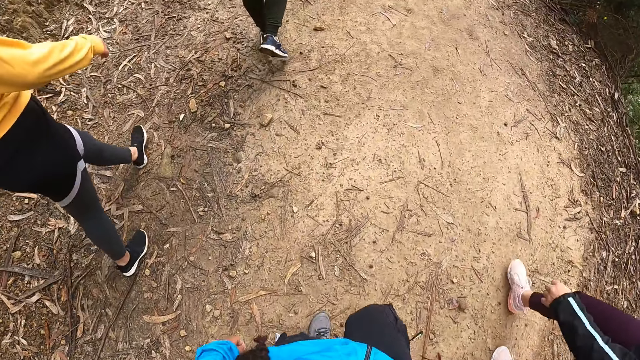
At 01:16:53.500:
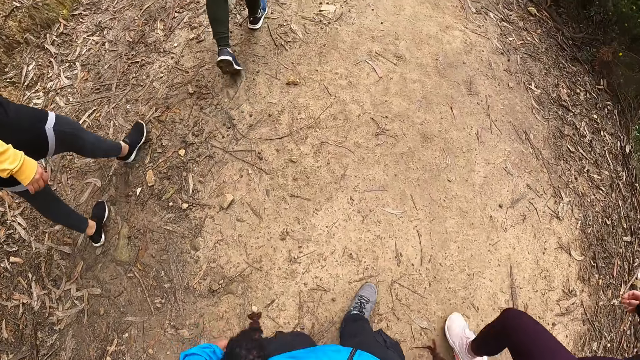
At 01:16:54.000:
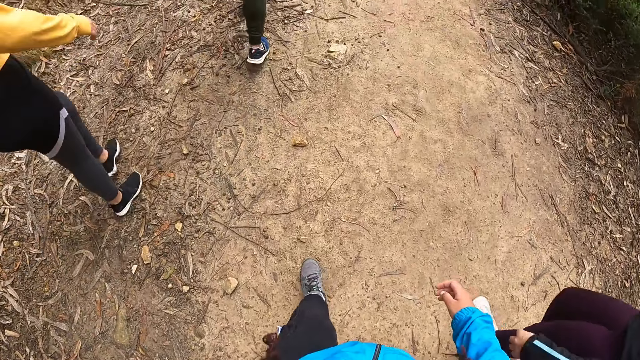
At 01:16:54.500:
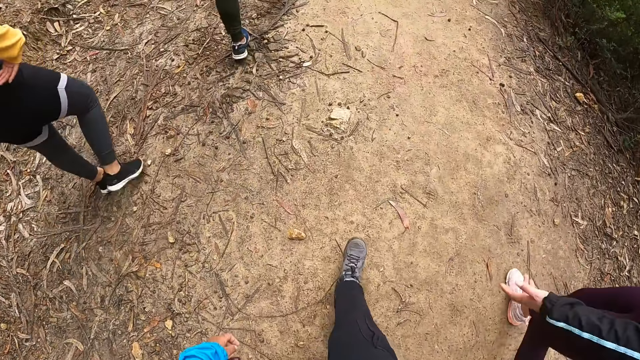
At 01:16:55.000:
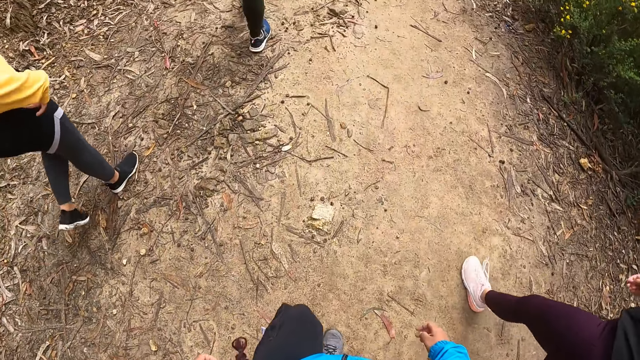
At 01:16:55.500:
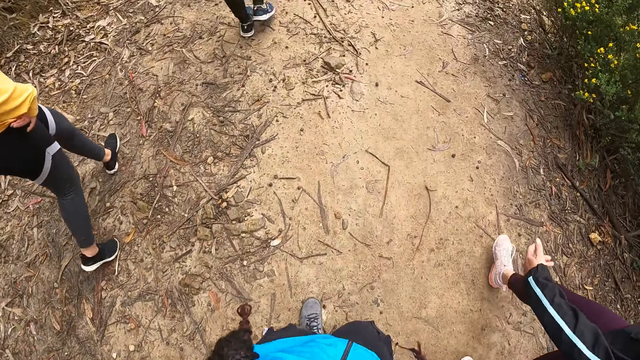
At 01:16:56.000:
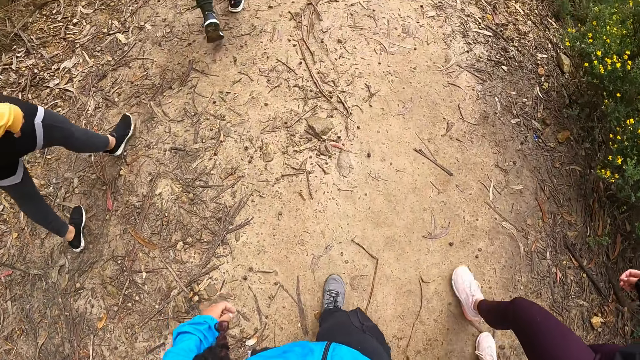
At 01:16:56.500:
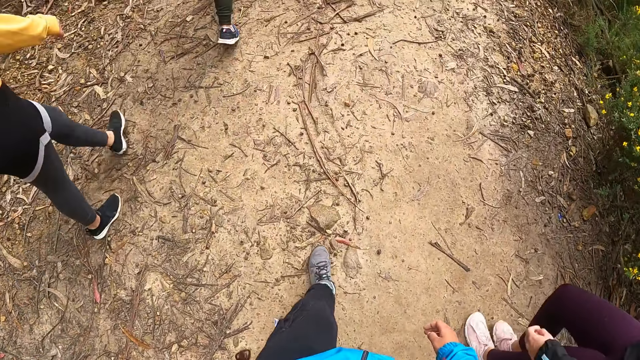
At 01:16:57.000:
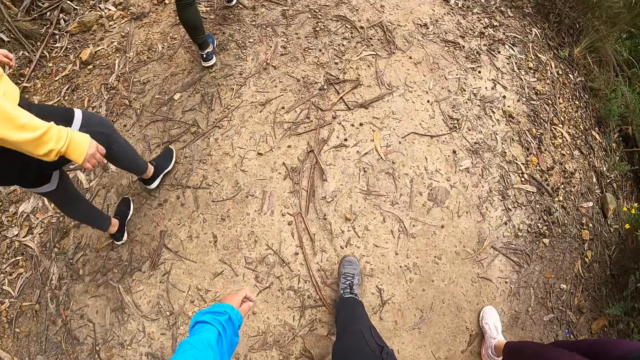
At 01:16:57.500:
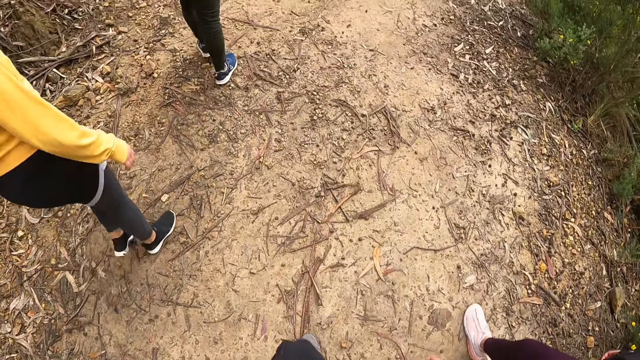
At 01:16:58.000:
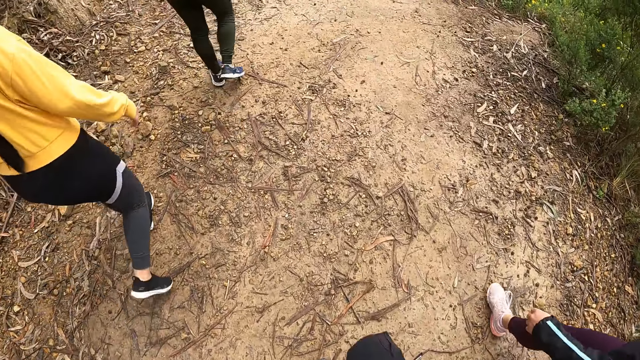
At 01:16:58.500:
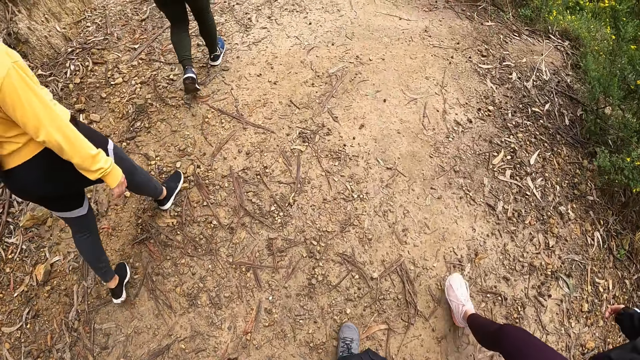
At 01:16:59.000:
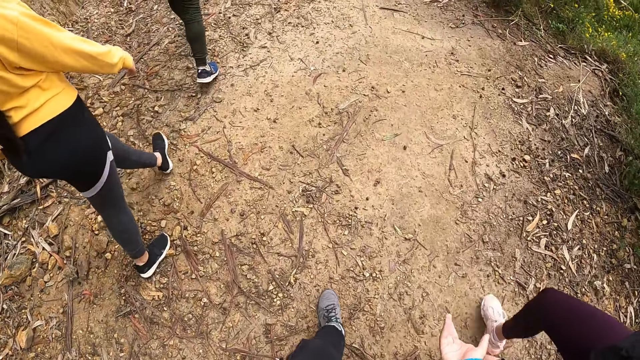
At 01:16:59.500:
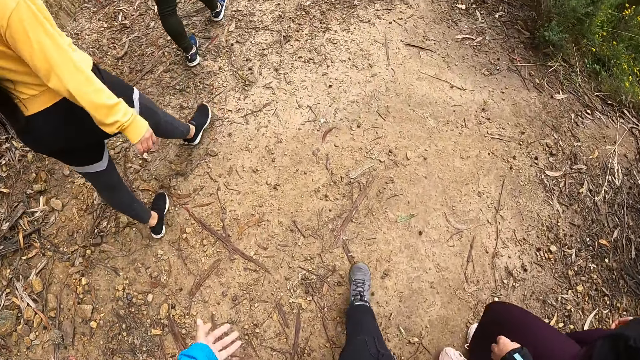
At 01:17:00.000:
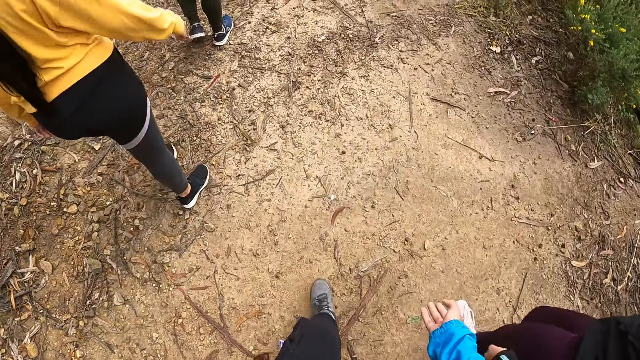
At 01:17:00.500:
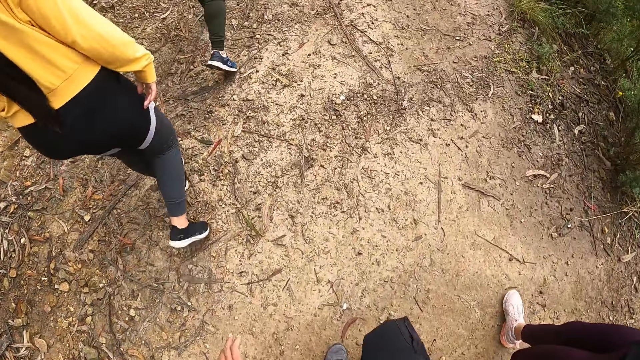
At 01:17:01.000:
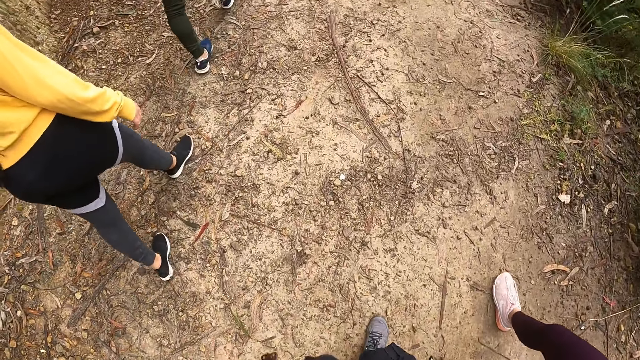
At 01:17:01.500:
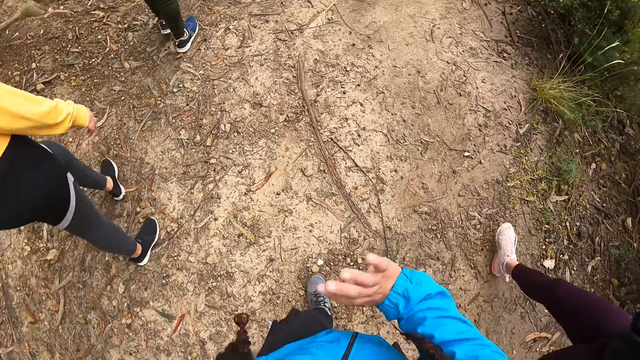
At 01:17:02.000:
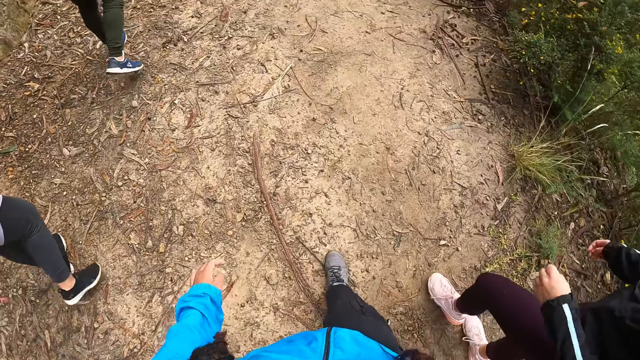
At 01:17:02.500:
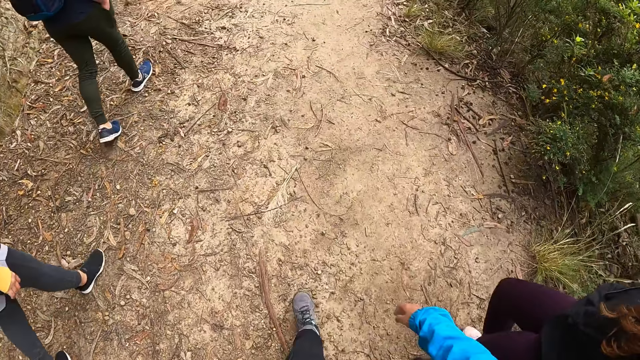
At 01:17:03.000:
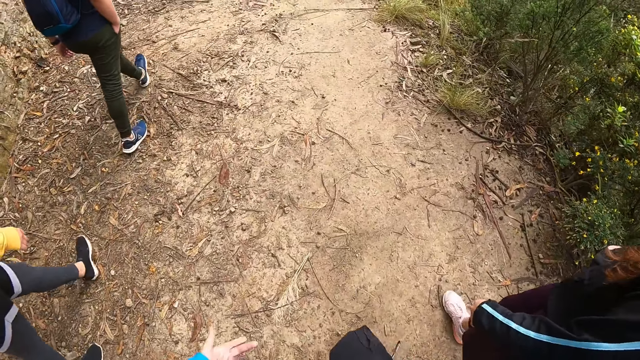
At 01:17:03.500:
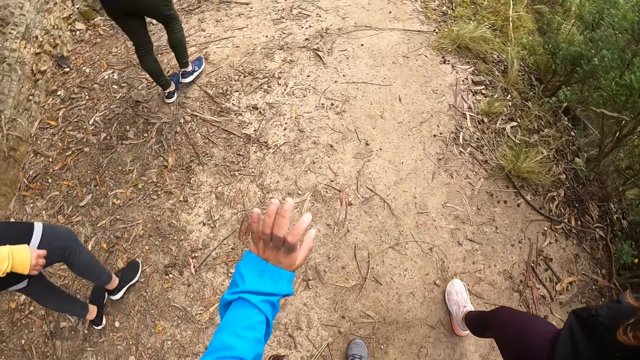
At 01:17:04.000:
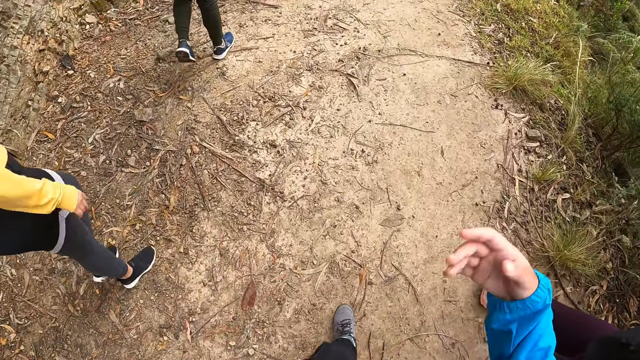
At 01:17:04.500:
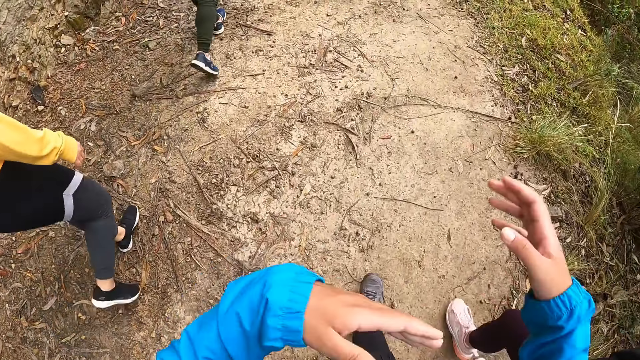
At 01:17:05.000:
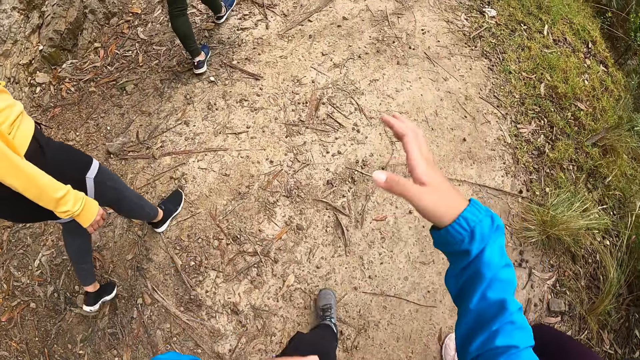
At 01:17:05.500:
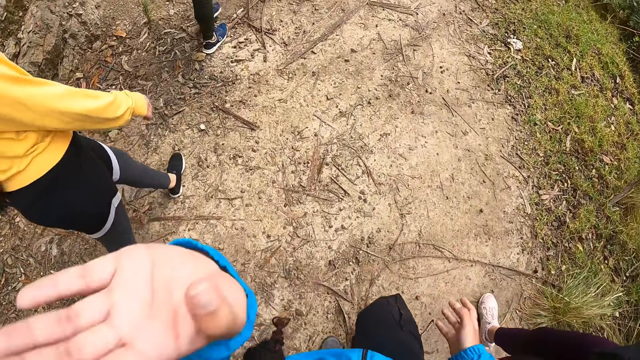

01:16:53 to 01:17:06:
The camera wearer moves her hands.

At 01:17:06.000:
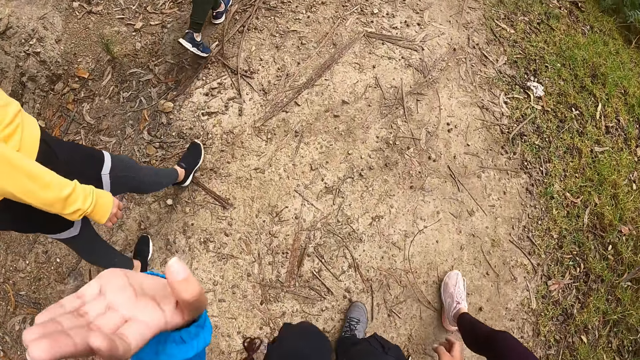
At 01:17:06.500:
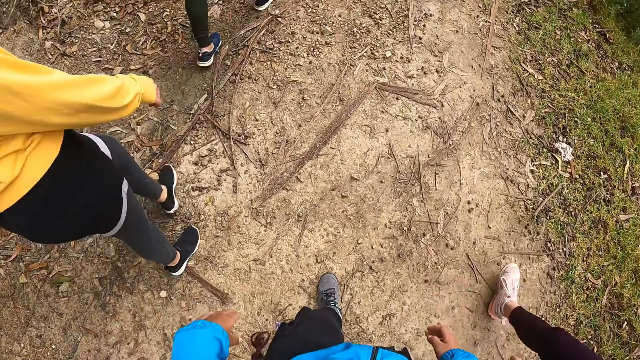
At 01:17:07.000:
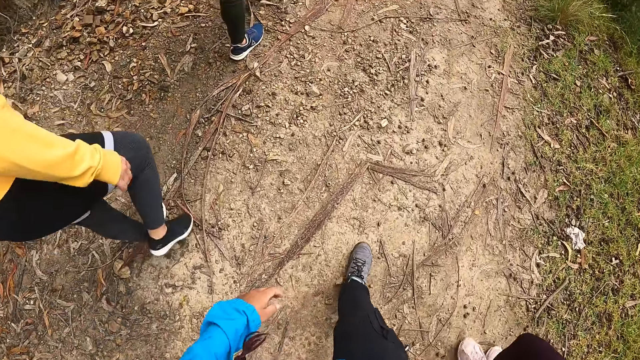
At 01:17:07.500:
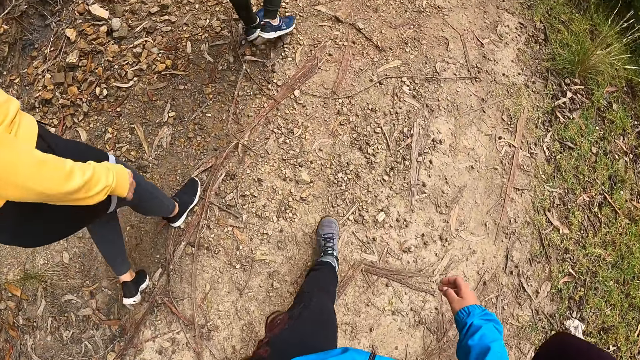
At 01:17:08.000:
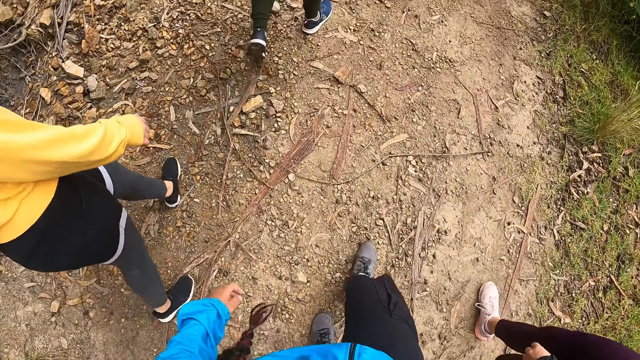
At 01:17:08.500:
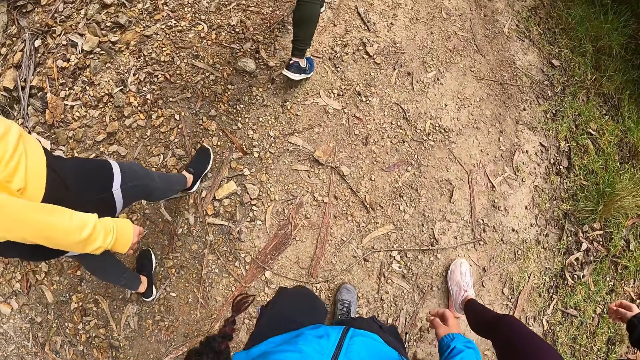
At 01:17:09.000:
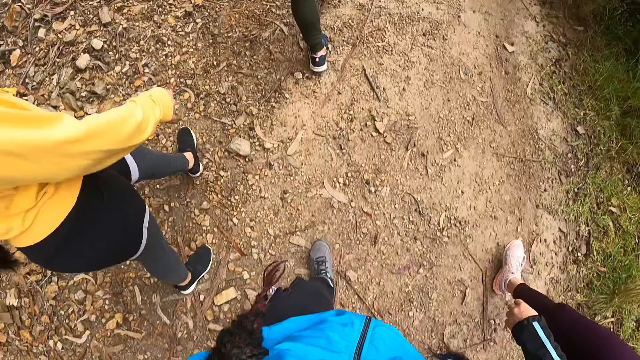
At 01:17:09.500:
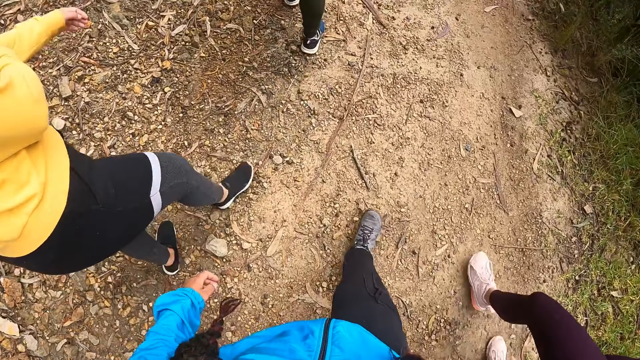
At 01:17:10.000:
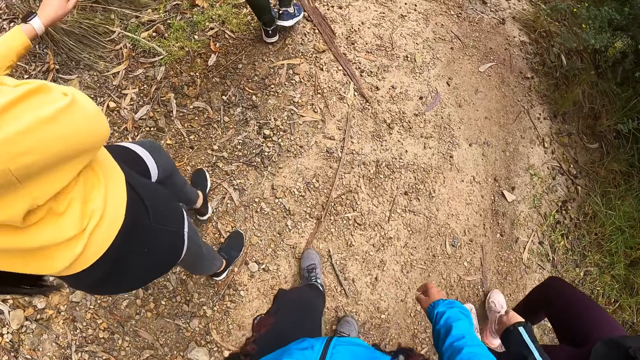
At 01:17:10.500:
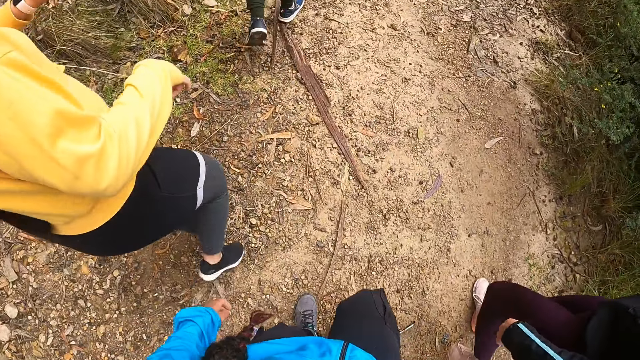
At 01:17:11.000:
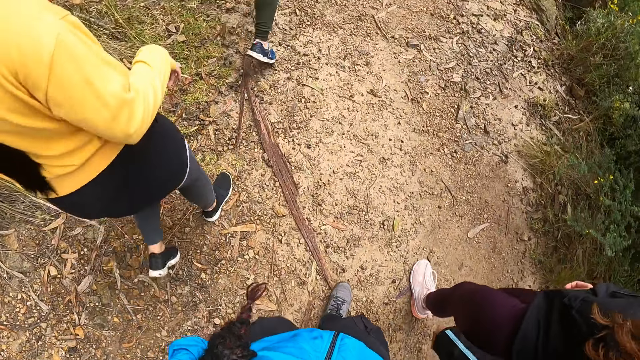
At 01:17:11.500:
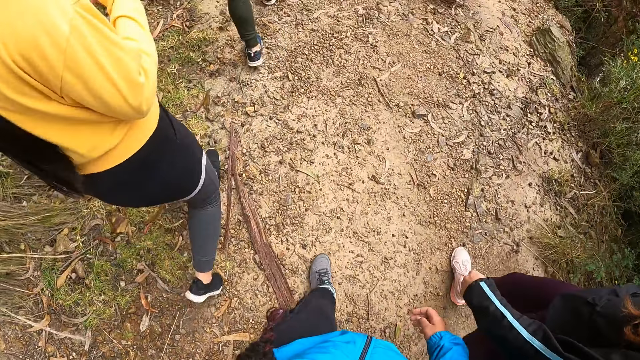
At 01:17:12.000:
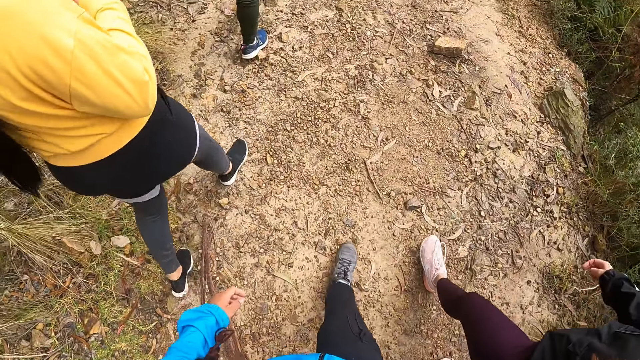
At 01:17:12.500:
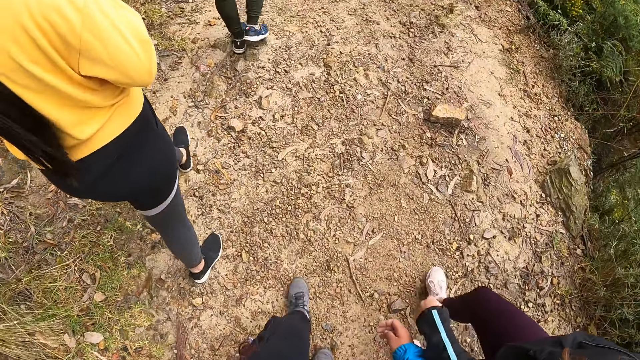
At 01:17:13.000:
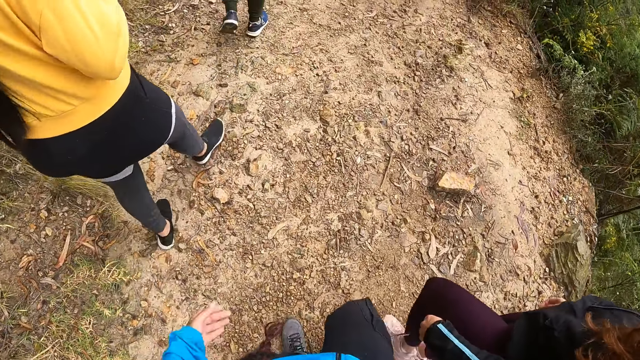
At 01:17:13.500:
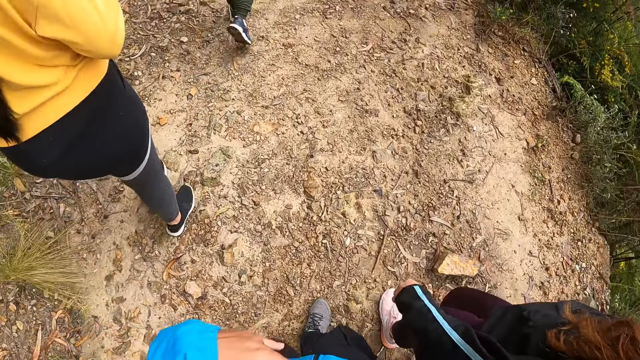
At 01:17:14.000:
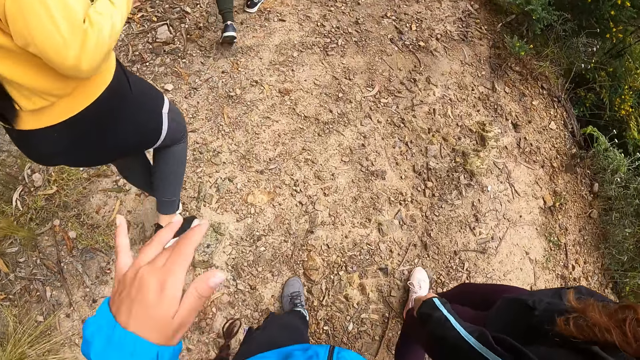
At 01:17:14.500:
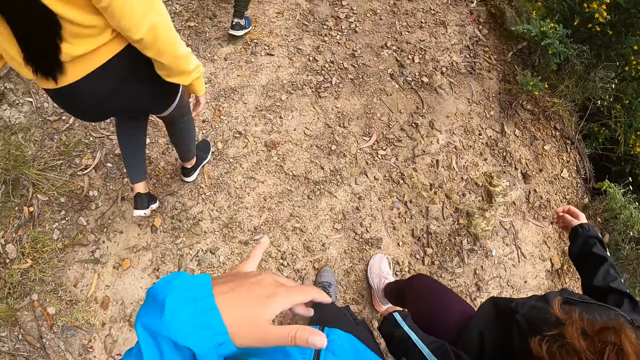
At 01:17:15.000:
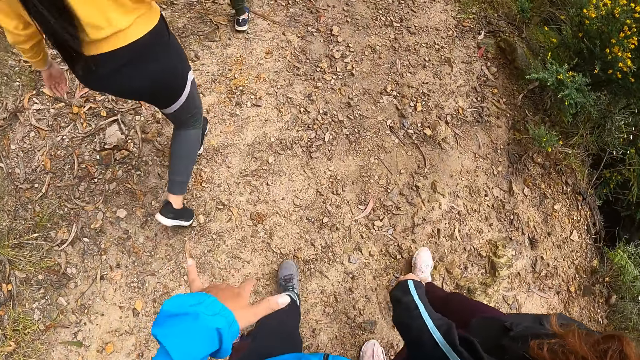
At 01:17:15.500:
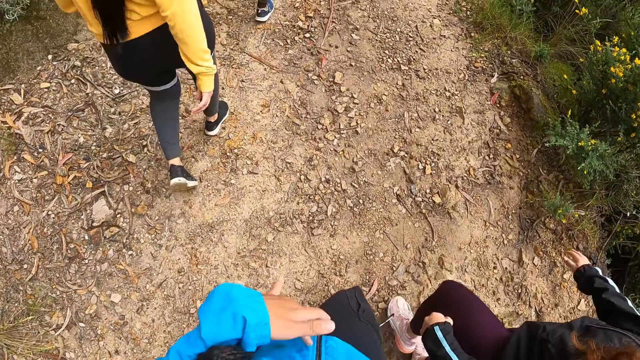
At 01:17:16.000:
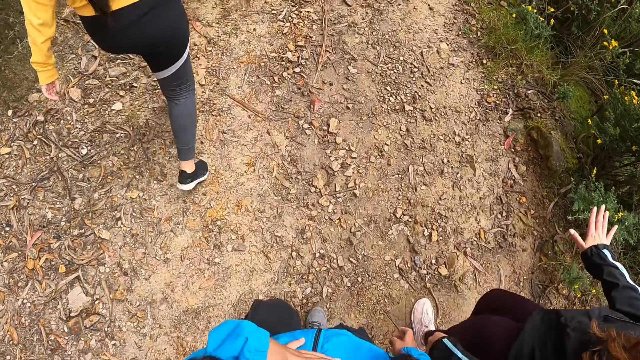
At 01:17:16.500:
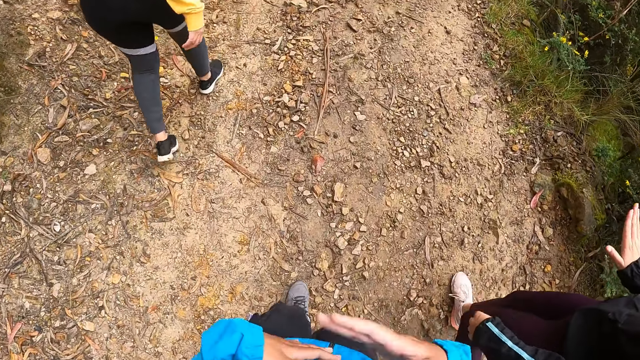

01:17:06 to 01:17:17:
The camera wearer walks around and moves her hands.
